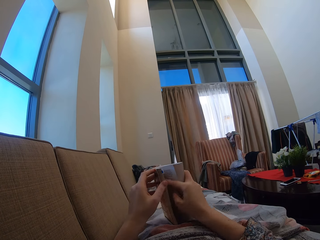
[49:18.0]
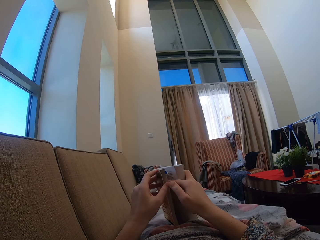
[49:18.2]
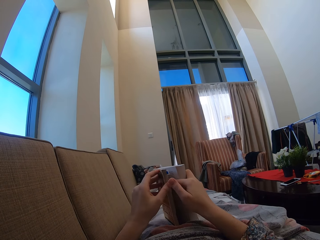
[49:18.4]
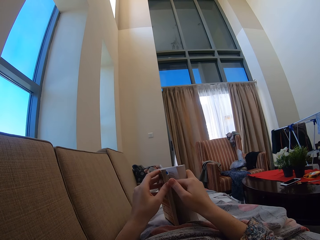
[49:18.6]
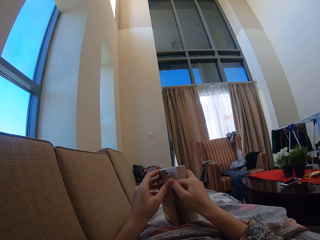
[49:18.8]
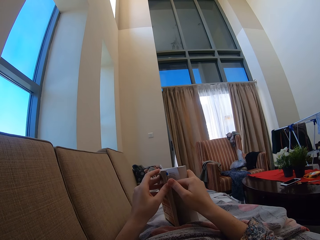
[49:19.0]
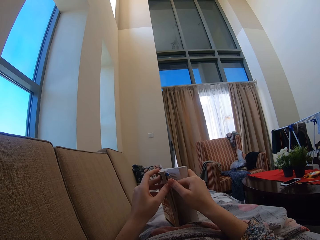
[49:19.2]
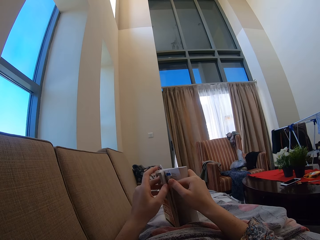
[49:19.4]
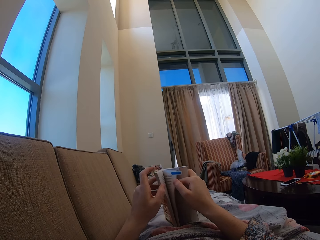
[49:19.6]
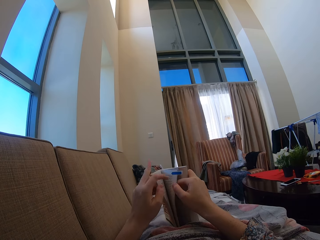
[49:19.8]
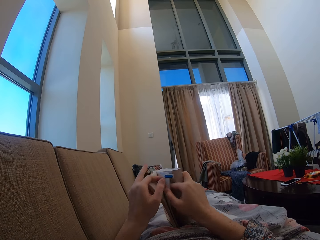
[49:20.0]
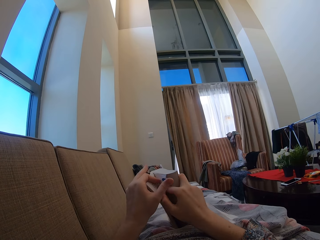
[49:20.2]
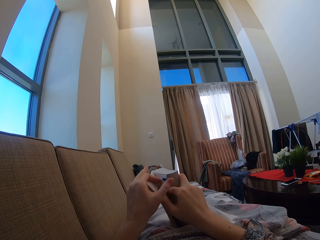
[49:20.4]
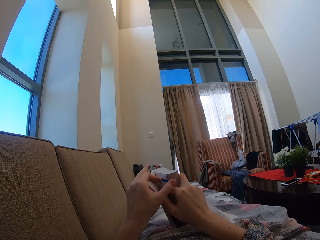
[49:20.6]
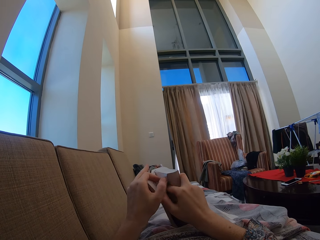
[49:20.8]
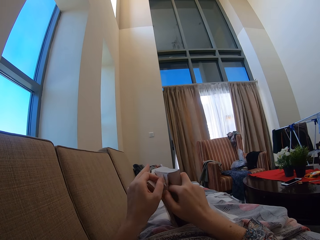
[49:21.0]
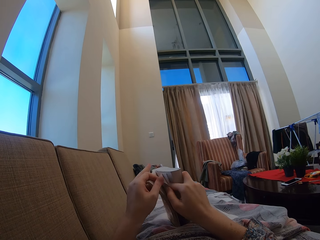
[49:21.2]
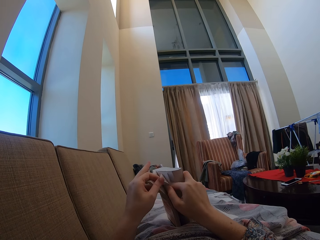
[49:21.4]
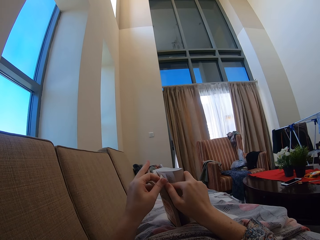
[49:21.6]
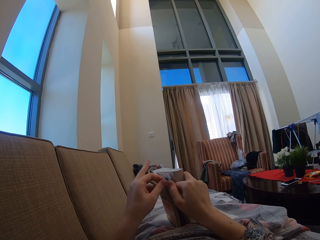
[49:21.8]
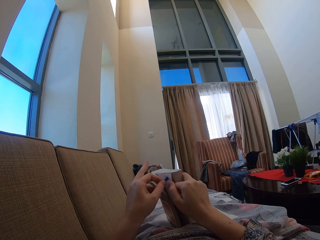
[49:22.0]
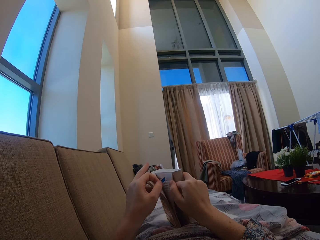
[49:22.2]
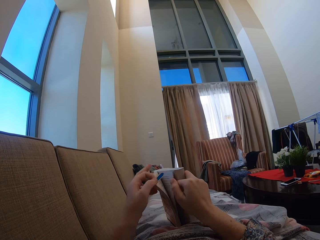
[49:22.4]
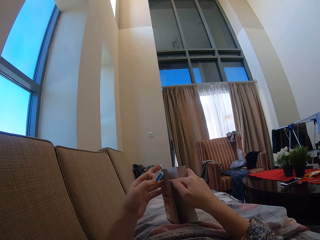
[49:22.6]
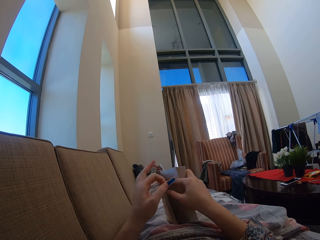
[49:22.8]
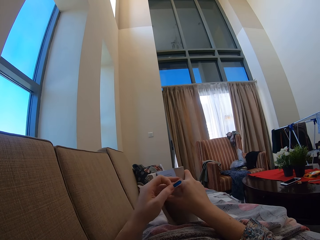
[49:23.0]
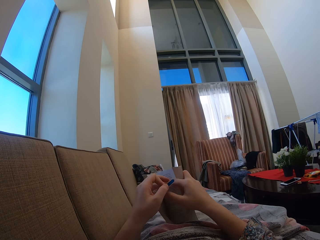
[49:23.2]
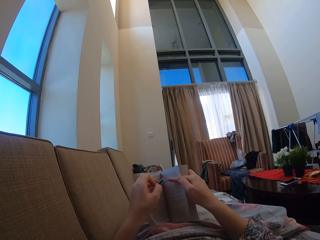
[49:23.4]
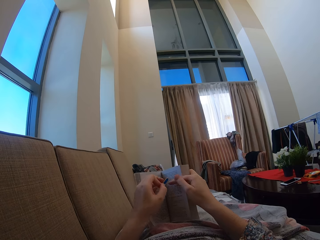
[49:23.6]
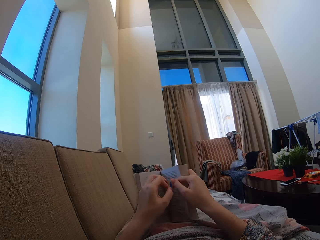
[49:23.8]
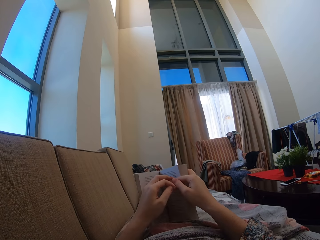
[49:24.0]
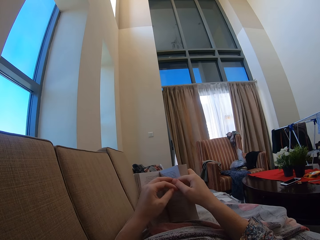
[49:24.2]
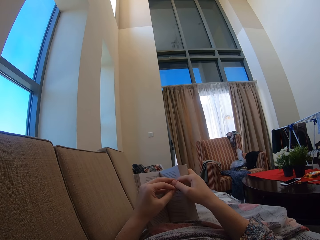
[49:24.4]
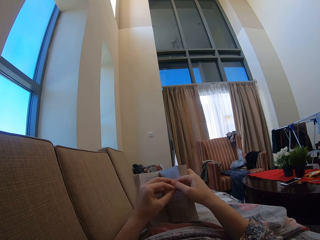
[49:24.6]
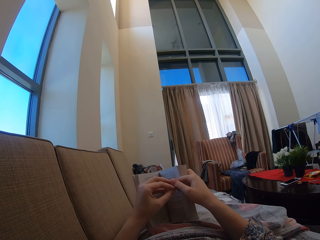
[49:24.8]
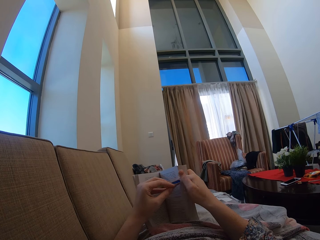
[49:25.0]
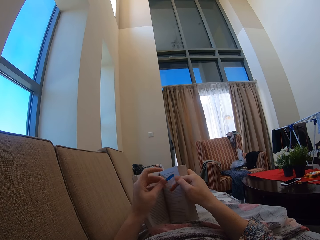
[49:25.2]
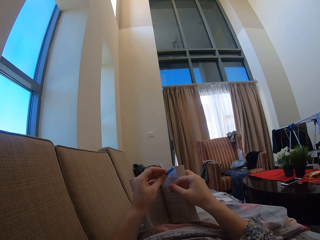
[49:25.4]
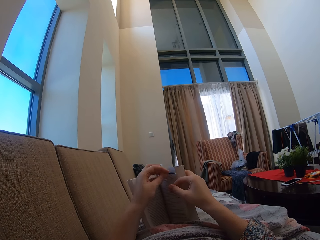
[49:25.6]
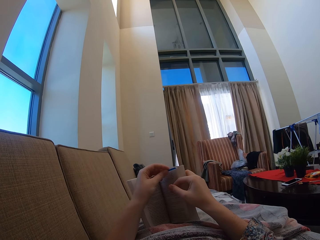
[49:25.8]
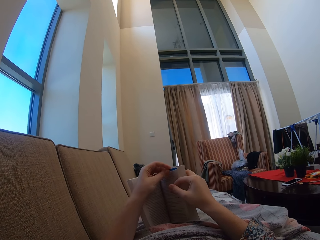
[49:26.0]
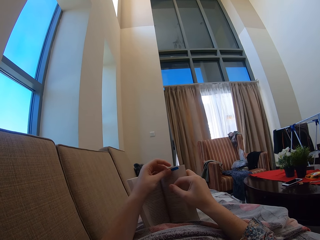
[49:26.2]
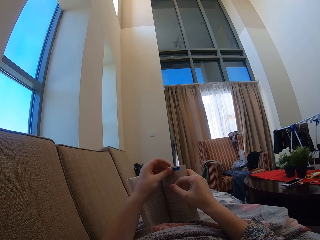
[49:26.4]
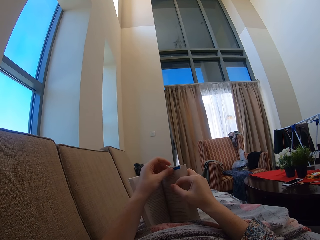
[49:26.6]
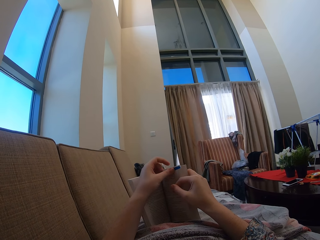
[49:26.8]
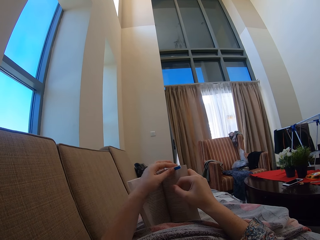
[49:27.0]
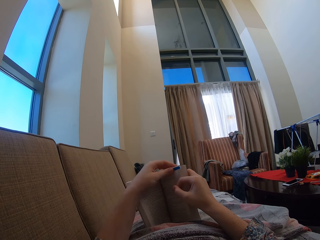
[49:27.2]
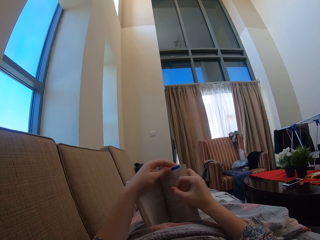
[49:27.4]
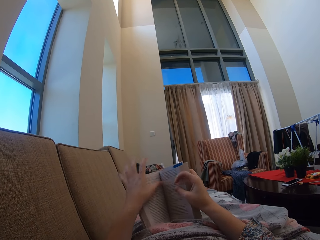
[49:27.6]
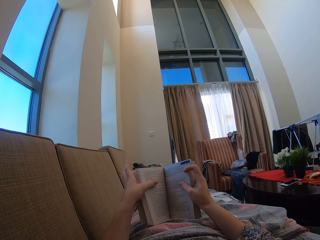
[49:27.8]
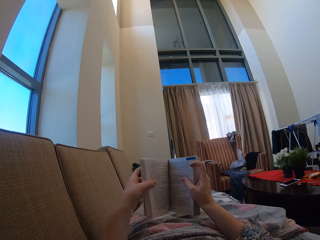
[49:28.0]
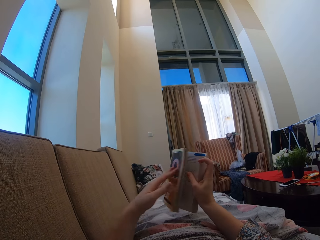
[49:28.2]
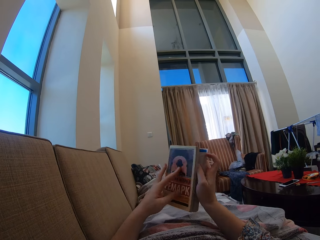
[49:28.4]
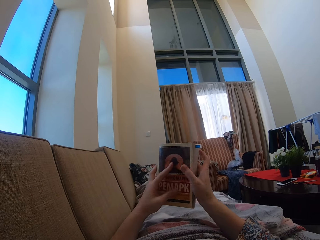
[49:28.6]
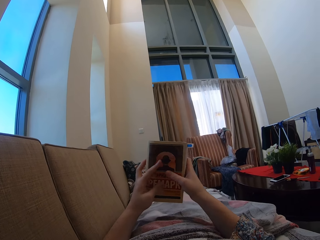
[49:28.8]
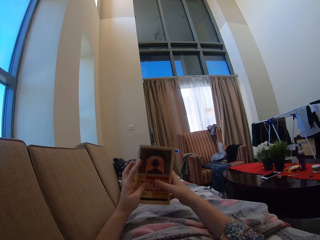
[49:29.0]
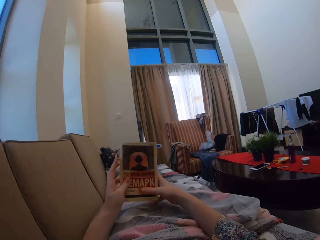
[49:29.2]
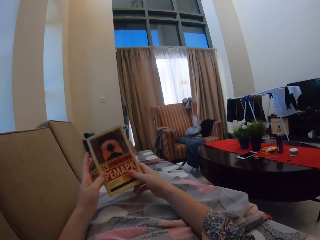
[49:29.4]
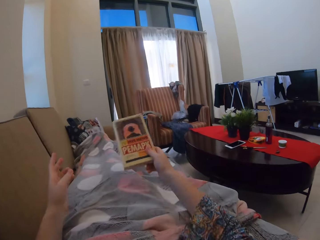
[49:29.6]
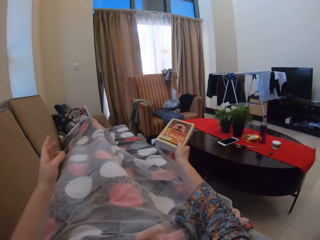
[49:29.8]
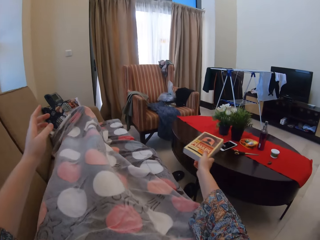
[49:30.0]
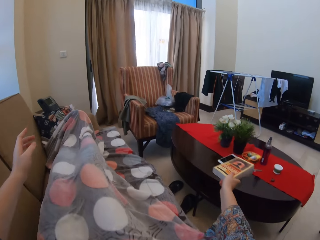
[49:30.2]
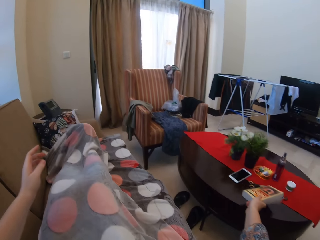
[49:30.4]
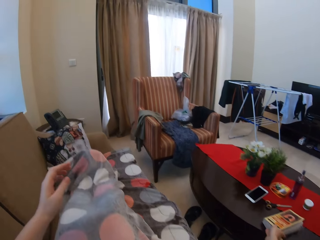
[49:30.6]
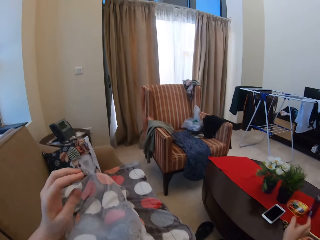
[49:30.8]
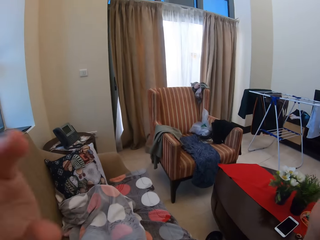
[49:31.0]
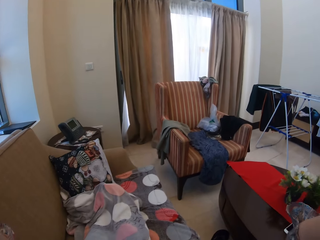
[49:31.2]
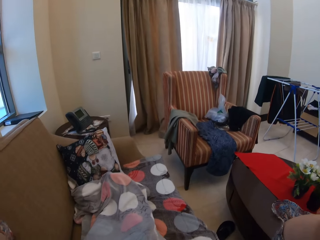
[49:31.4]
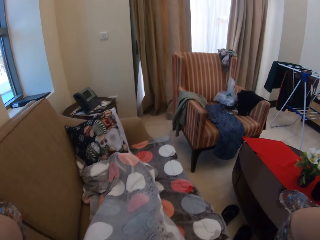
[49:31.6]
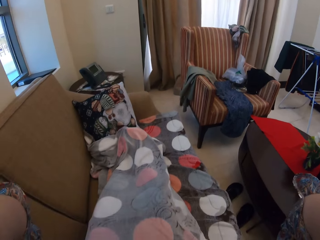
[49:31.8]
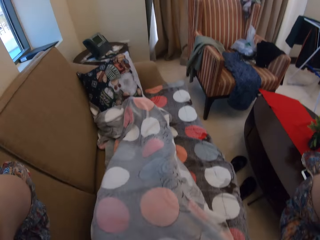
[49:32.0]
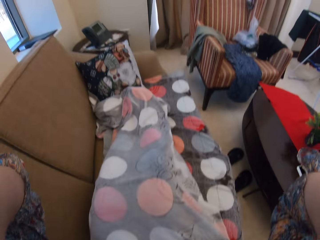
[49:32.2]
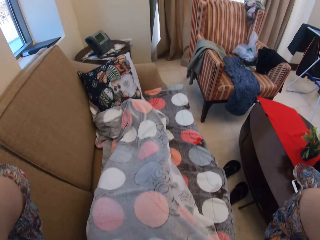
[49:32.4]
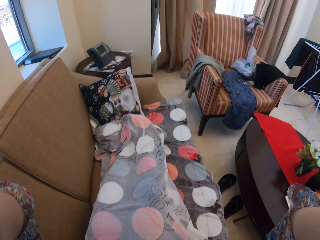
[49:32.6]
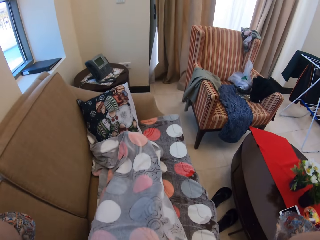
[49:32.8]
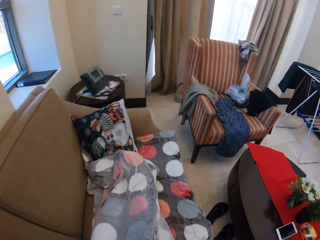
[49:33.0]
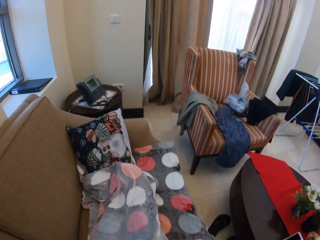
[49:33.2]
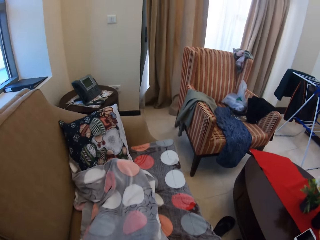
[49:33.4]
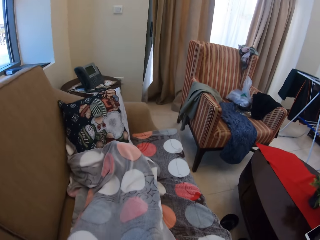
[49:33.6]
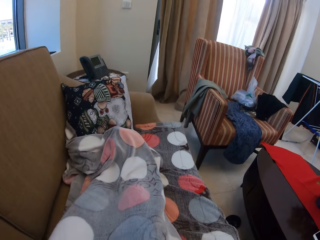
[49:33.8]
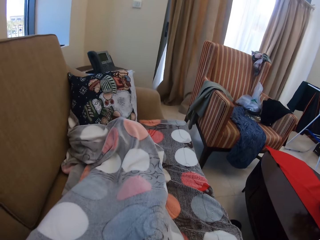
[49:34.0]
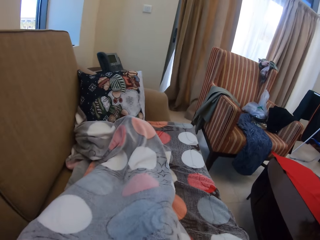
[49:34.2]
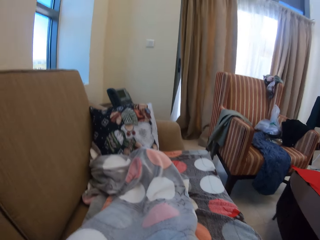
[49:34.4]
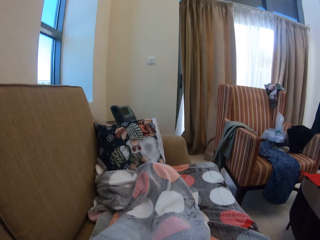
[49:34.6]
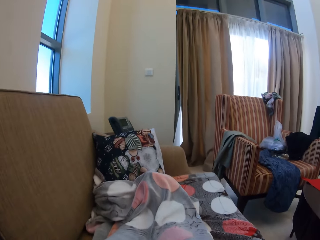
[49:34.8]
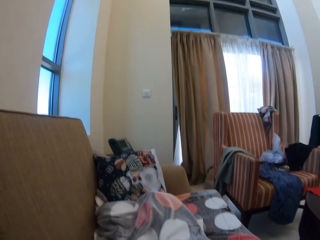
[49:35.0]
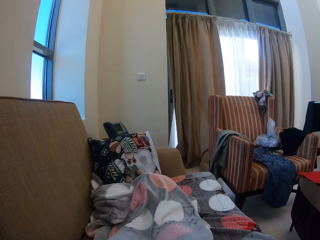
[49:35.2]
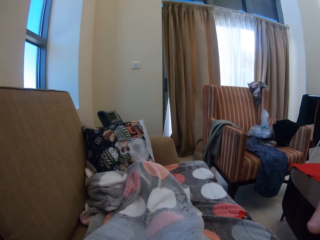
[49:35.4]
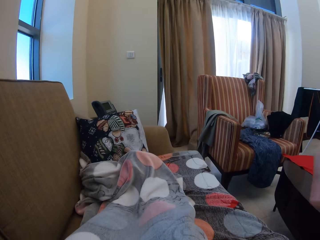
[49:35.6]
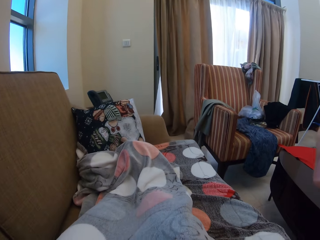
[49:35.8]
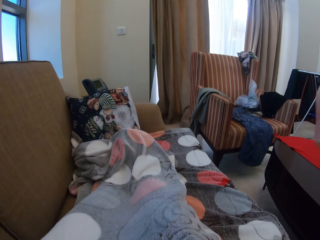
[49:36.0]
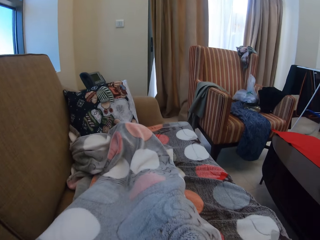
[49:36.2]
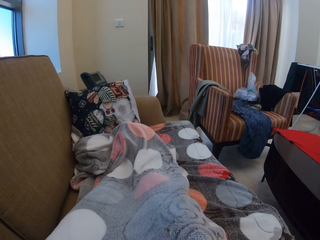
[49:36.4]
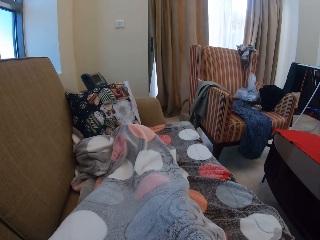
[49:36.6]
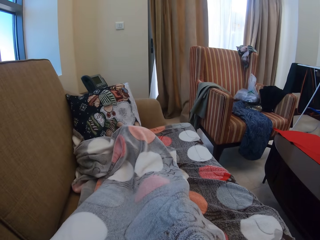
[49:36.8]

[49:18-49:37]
The camera wearer opens the book page with her hands. She removes something on the book page. She puts something on the book page. She is marking where she has left. She closes the book with her hands. She puts the book on the table. She adjusts the camera with her hands.
